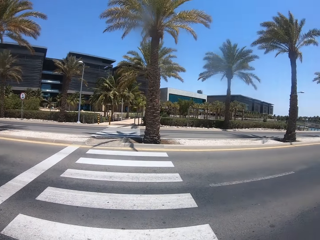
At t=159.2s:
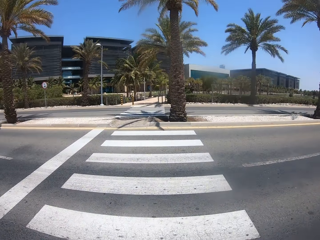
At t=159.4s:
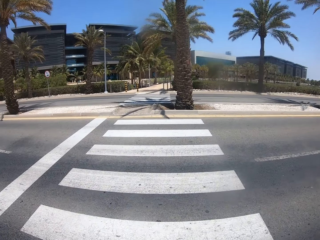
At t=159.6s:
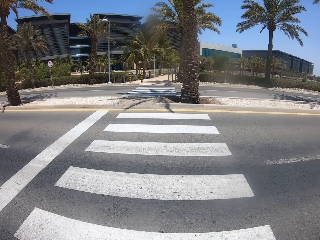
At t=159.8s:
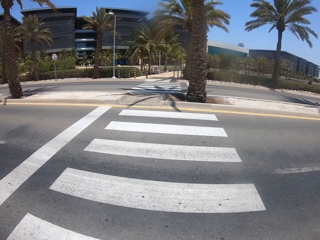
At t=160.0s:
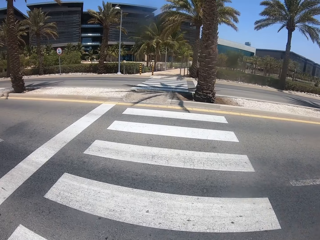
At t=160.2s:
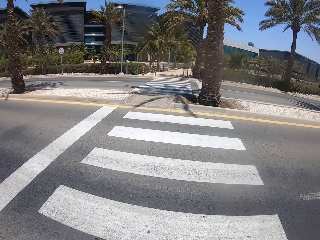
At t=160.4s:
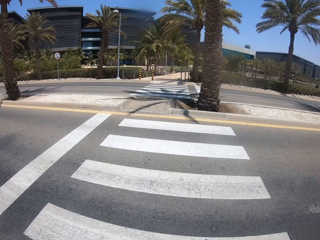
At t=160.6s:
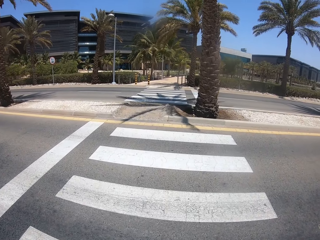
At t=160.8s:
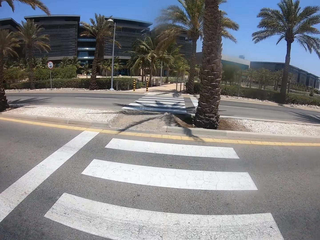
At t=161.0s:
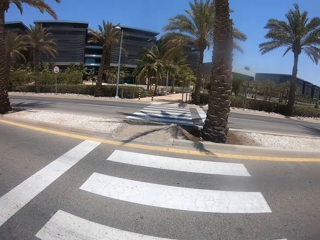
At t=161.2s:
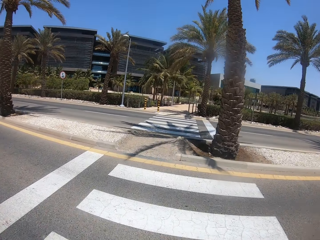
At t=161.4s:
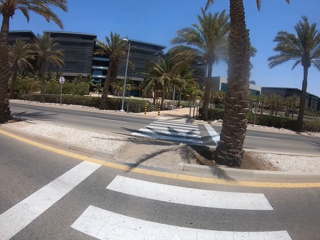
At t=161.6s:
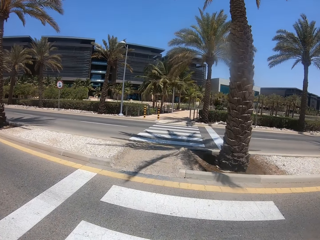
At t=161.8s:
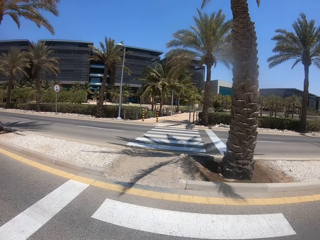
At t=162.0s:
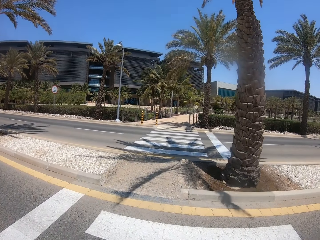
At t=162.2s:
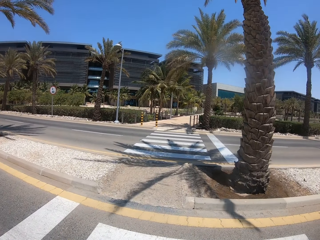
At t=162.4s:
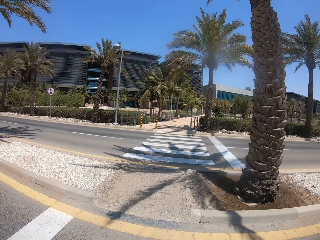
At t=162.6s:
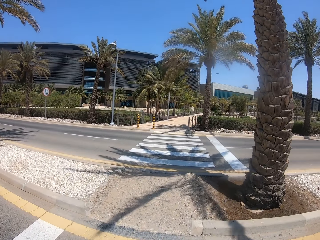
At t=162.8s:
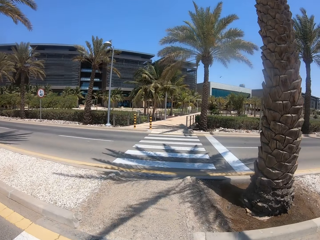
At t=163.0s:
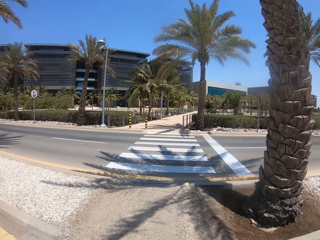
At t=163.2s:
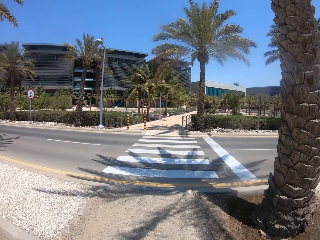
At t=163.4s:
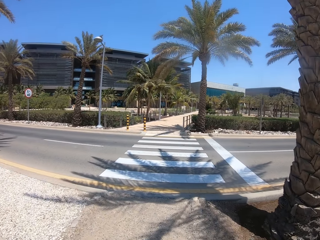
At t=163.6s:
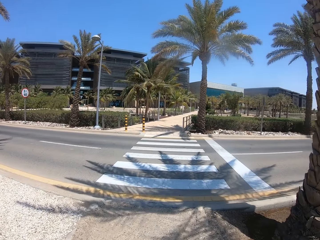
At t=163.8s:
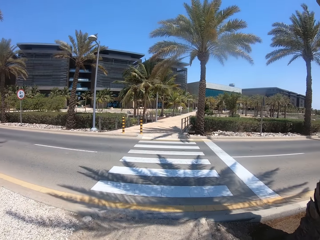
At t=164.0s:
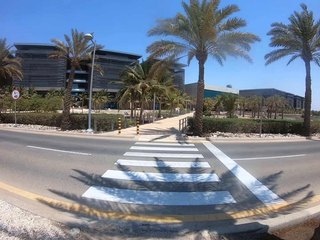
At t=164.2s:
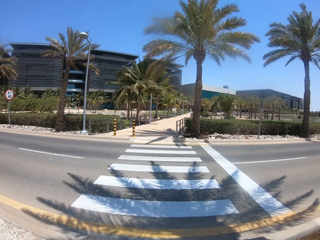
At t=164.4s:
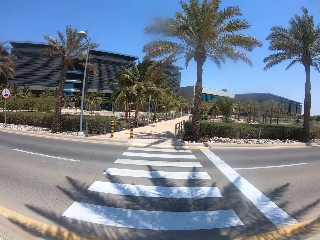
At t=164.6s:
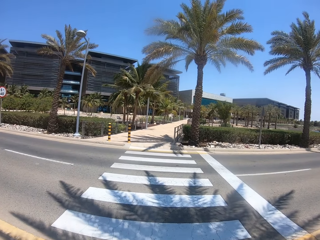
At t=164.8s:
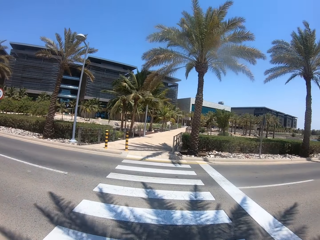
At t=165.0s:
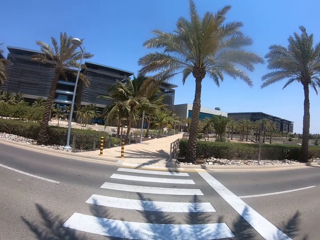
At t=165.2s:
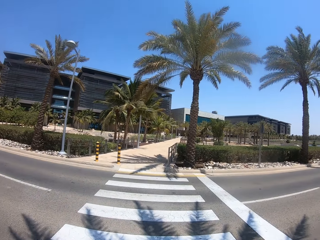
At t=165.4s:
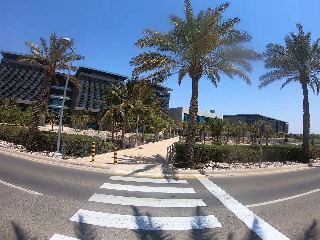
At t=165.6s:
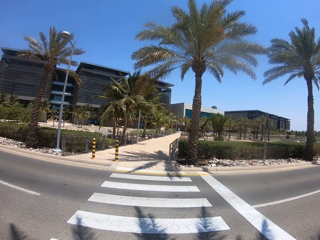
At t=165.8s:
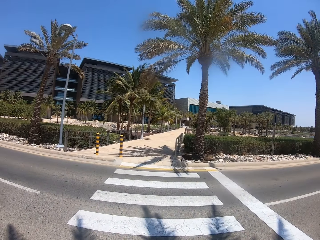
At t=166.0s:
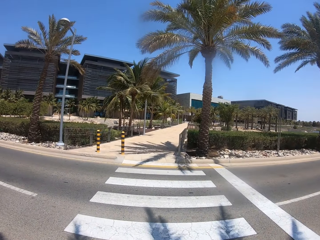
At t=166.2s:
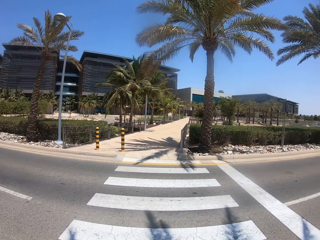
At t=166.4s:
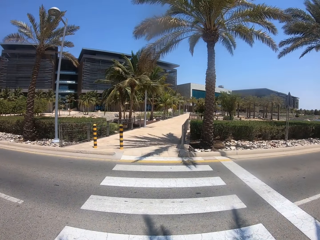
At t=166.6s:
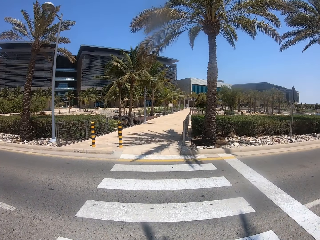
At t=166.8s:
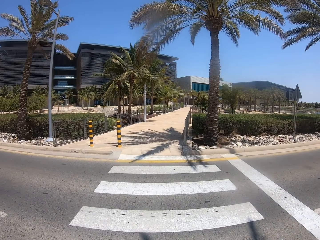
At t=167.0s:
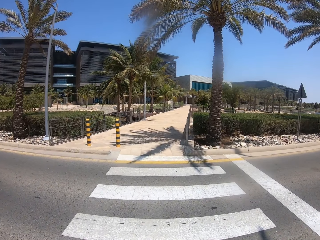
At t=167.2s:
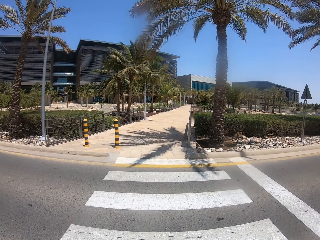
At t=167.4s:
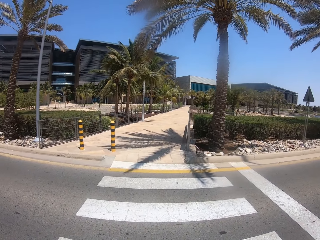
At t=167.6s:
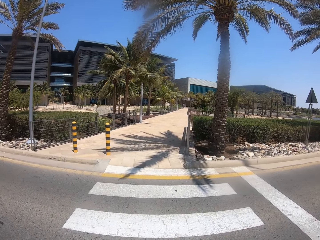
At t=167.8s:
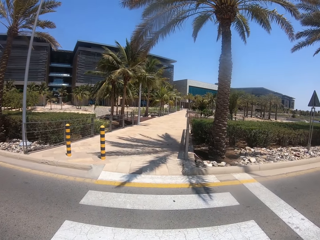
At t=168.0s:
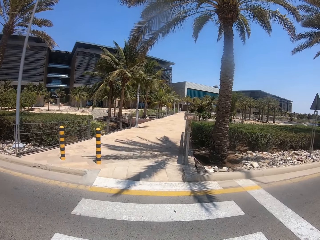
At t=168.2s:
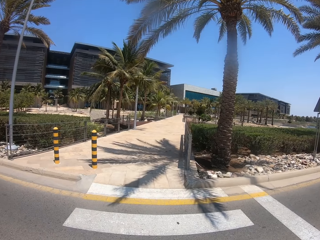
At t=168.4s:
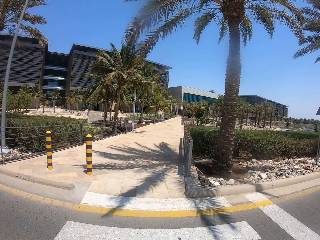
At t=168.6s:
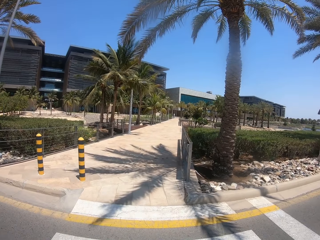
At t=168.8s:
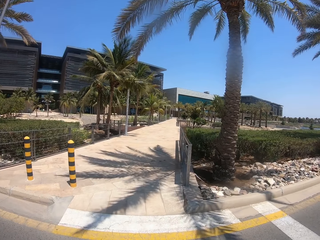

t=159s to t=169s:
The camera wearer crosses the road.

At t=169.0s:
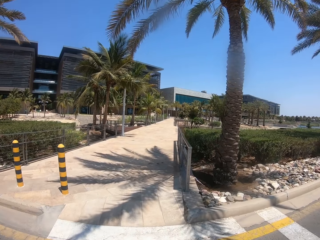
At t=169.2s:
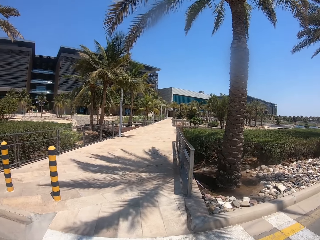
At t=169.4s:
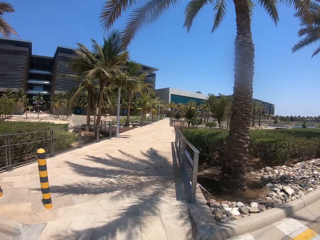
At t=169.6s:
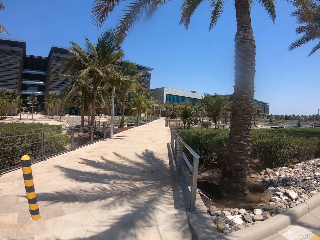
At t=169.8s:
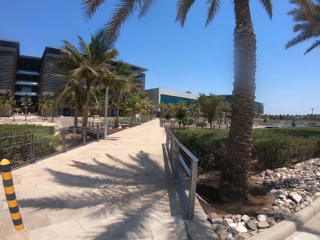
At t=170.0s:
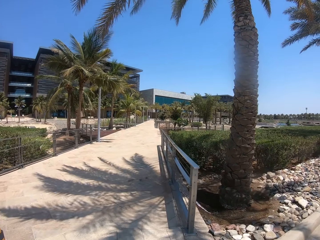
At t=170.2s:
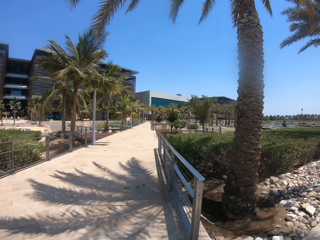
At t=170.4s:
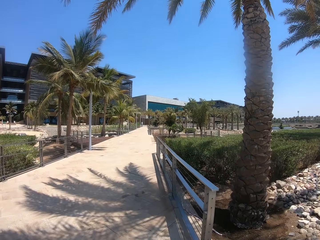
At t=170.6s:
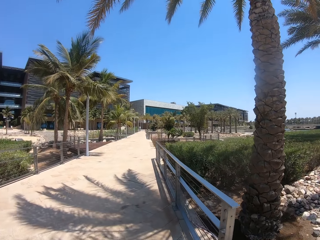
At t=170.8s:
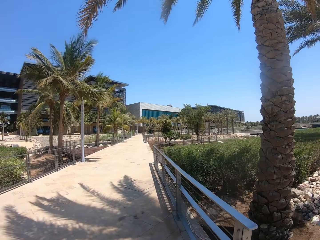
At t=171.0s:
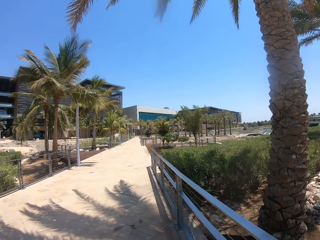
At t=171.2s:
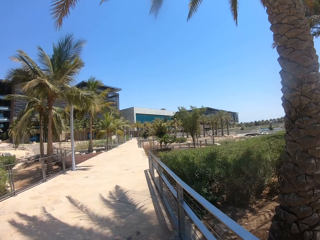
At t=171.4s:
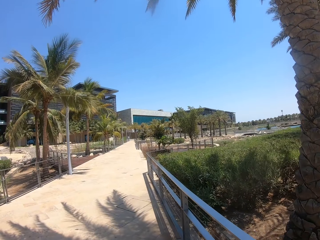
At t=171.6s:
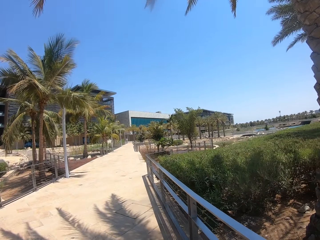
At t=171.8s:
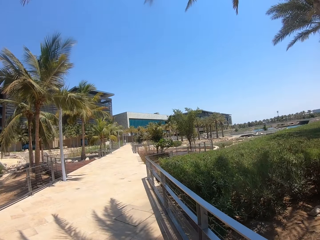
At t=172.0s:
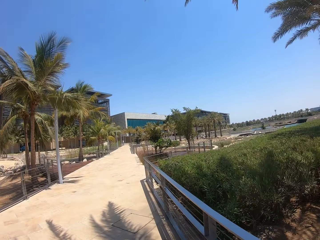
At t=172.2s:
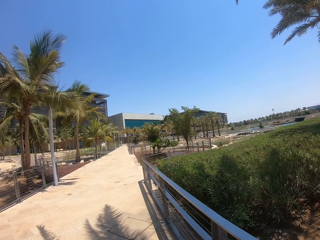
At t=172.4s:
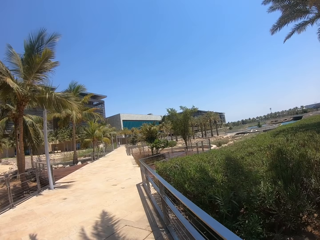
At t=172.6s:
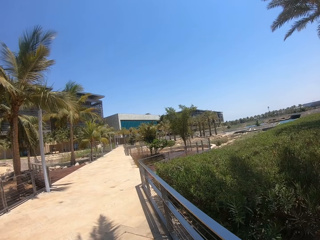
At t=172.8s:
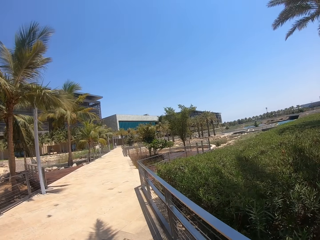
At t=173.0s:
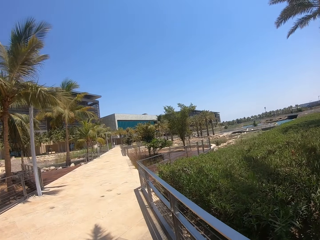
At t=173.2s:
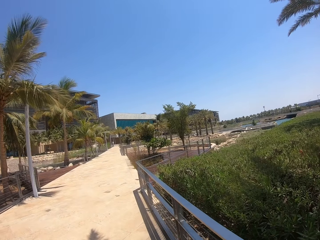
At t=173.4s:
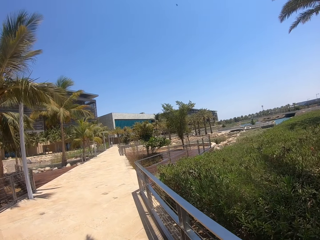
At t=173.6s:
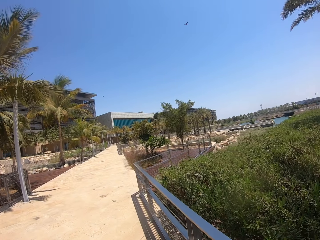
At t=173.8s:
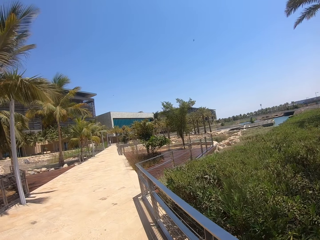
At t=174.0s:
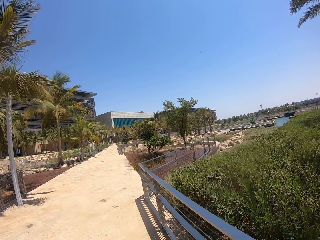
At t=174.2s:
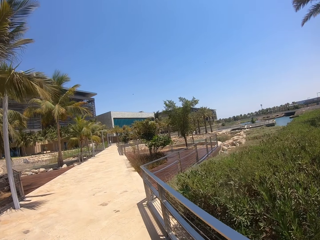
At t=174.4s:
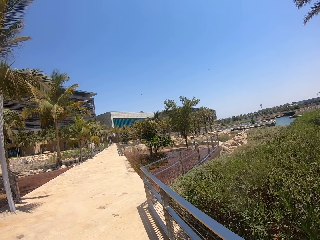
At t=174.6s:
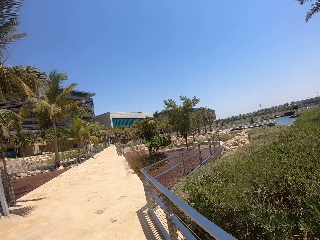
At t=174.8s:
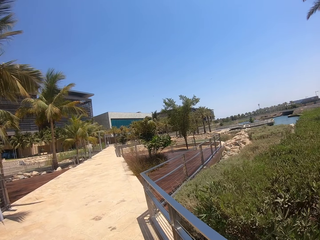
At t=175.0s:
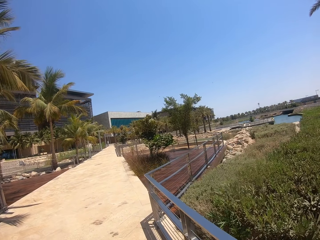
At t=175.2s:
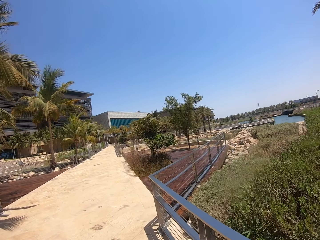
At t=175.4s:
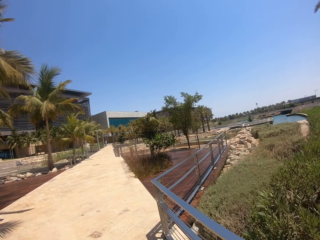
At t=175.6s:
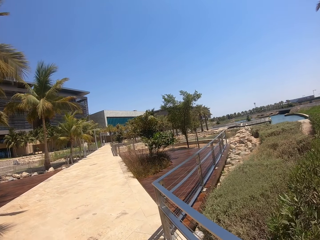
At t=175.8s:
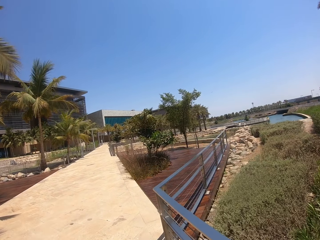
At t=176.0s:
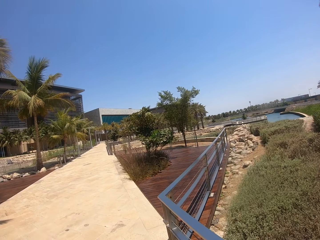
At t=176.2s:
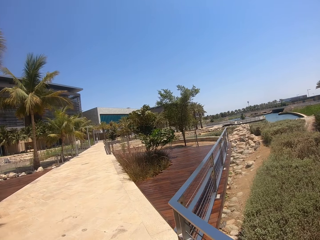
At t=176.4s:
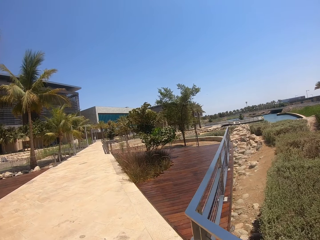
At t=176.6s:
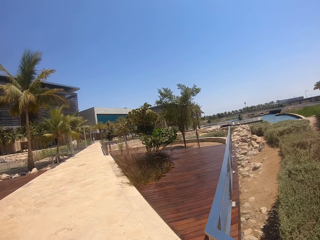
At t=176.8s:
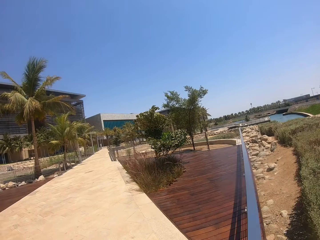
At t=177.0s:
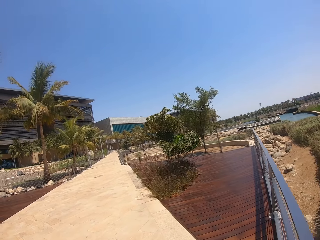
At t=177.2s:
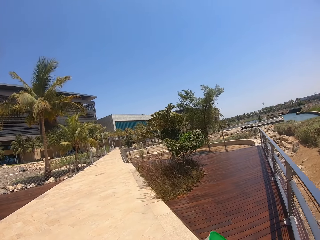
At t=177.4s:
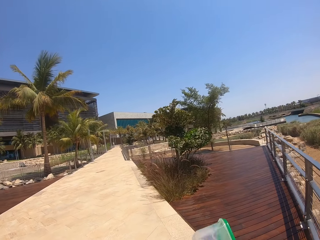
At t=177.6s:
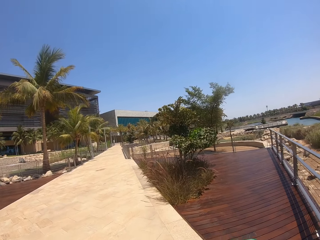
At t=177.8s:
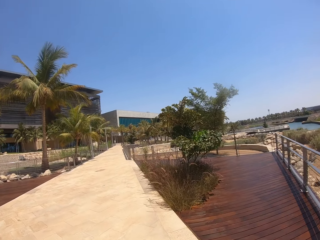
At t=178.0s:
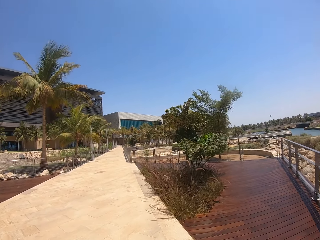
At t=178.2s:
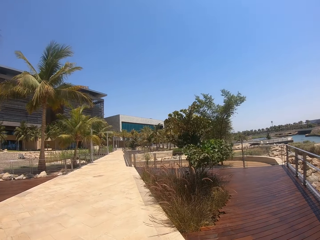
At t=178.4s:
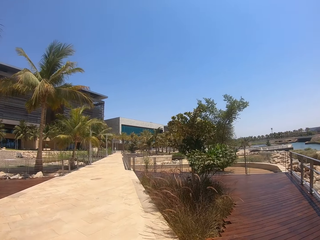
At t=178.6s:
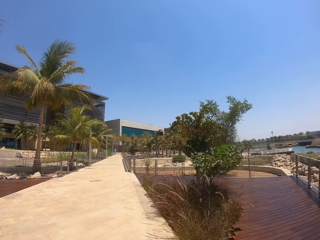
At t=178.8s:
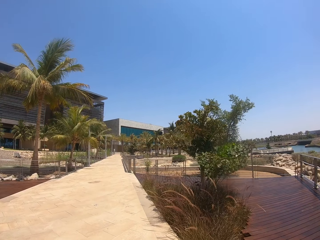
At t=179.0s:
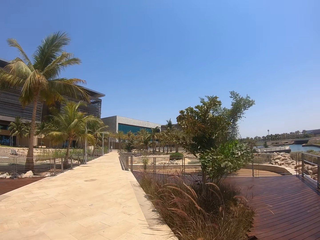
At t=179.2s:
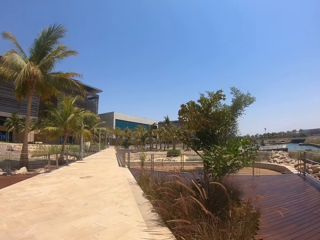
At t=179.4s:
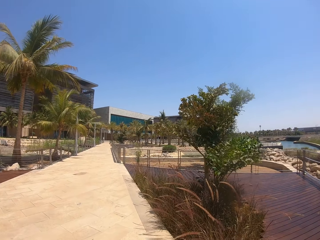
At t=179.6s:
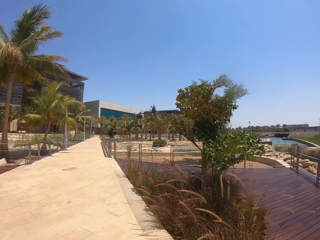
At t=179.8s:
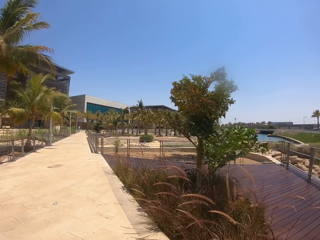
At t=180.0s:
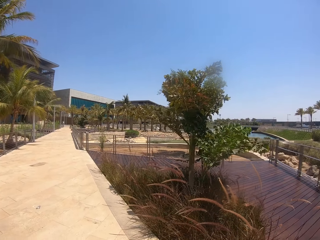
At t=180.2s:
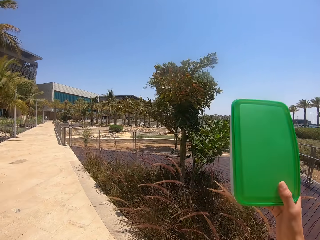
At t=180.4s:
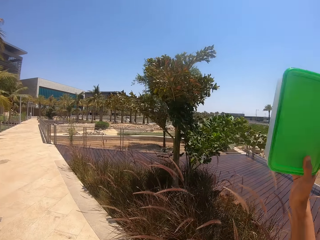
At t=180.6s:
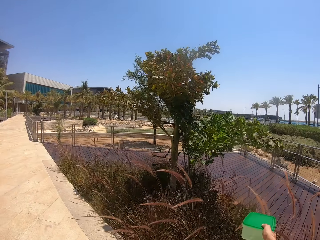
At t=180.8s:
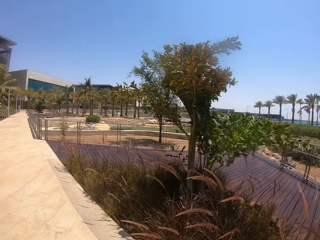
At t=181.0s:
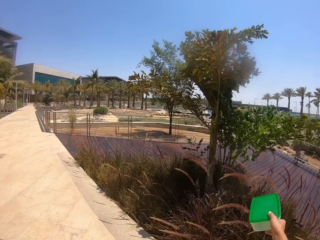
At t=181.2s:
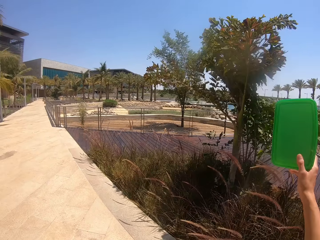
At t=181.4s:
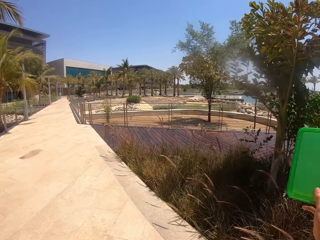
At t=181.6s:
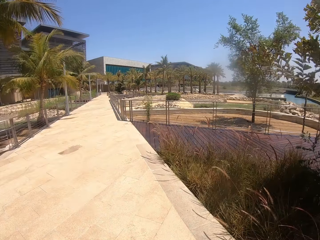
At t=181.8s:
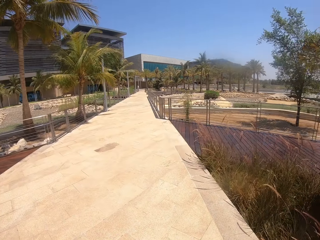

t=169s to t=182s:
The camera wearer walks on the sidewalk. He walks around the compound. He moves the container up and down and moves his hands.
